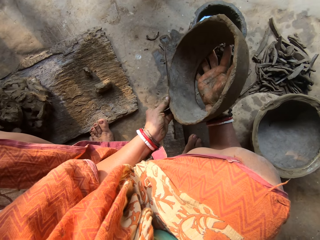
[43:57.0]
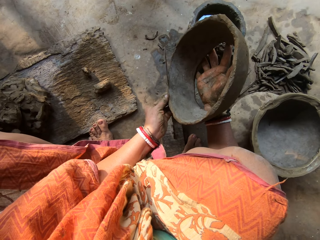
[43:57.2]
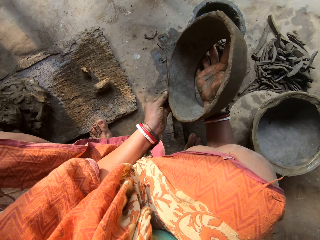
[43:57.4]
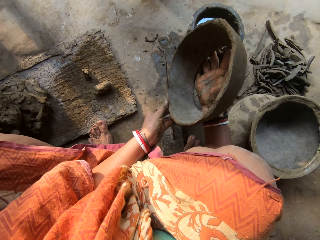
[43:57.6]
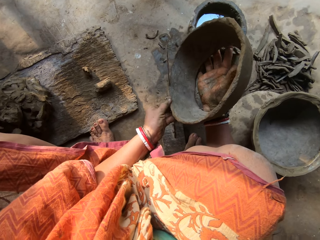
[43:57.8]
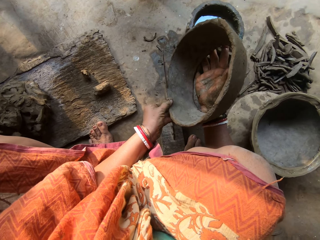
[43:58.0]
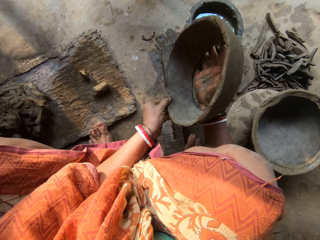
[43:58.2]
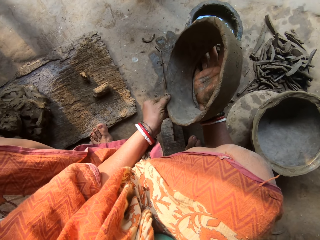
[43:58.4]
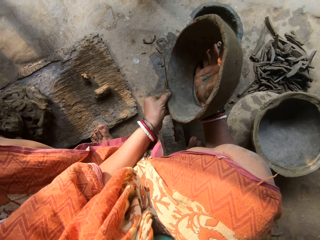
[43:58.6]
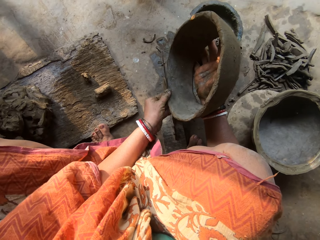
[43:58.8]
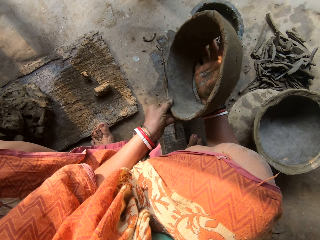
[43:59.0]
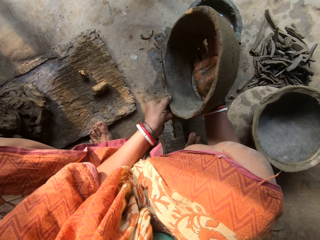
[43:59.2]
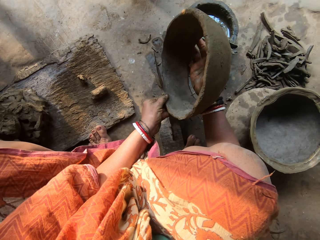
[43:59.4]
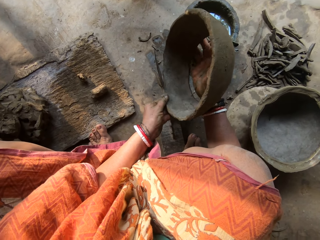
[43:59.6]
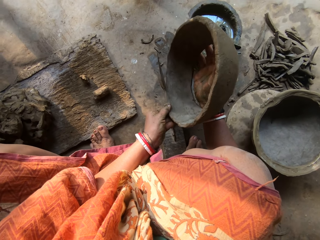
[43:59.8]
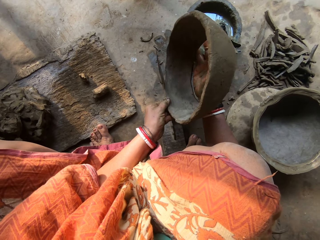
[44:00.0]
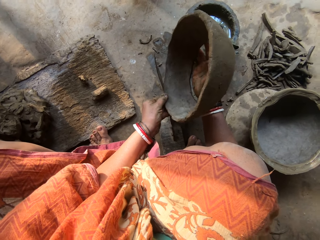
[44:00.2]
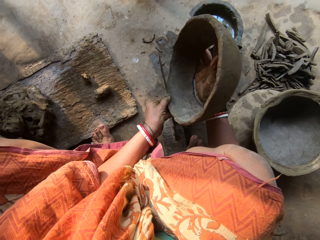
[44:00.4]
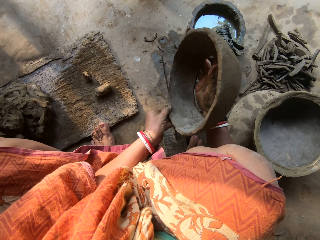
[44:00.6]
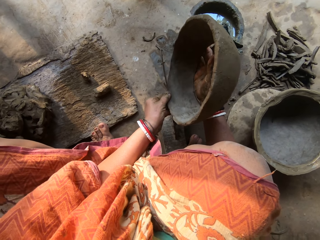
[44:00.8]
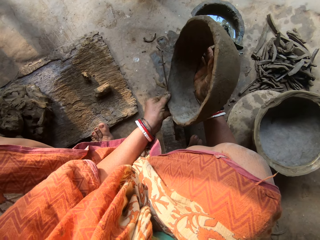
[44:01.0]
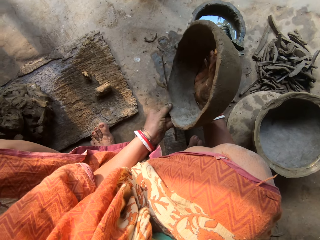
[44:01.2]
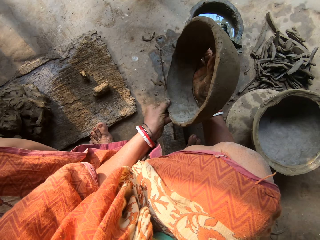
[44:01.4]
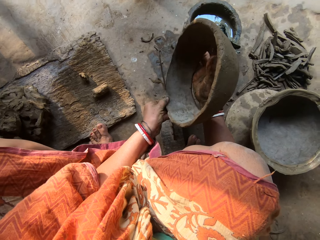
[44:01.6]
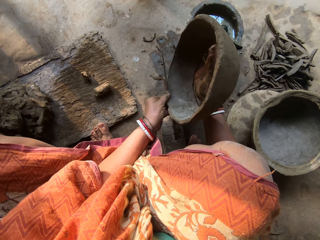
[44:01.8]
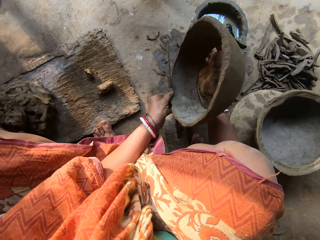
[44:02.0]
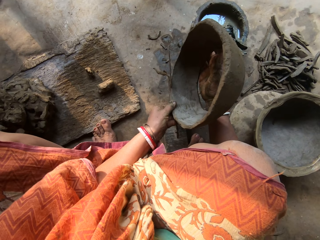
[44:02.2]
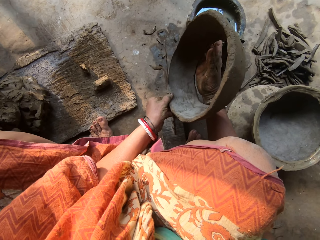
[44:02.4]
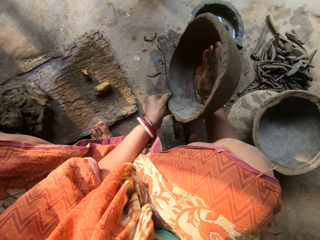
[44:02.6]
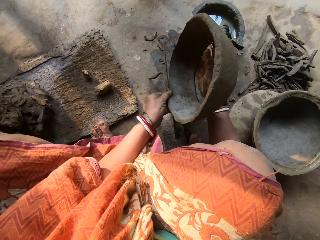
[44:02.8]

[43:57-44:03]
The camera wearer cuts the edge of the ceramic clay with the saw.

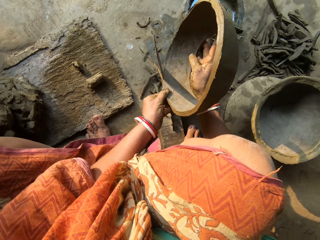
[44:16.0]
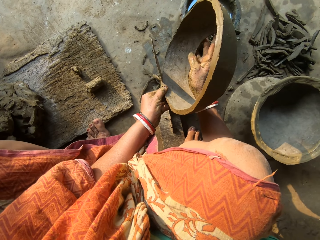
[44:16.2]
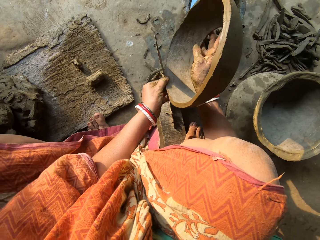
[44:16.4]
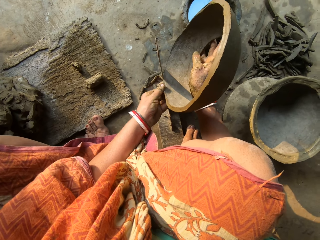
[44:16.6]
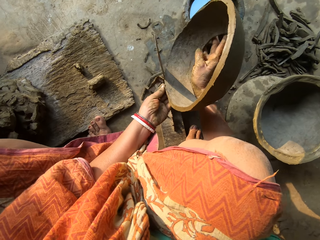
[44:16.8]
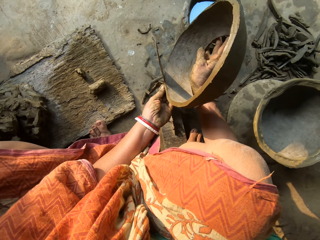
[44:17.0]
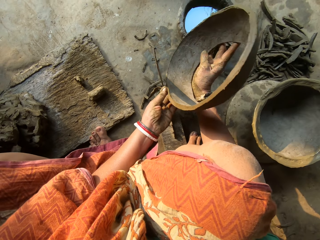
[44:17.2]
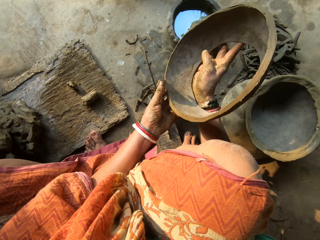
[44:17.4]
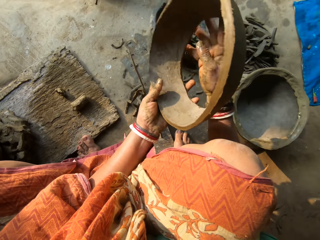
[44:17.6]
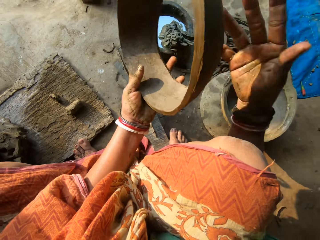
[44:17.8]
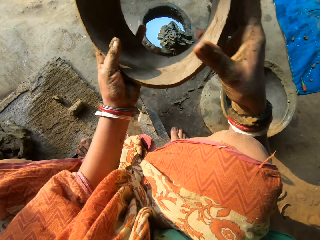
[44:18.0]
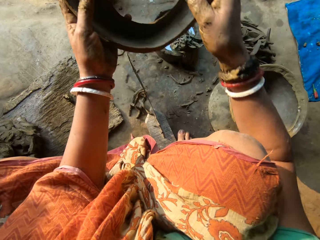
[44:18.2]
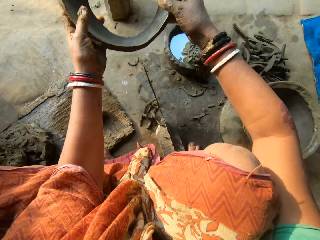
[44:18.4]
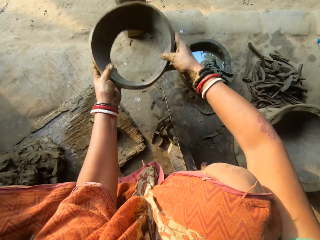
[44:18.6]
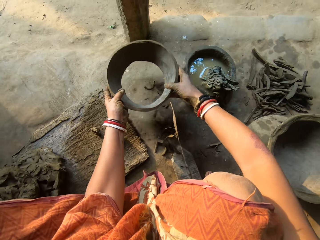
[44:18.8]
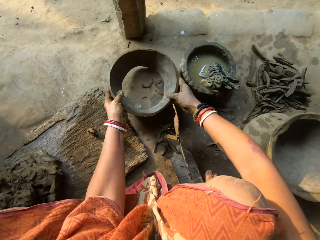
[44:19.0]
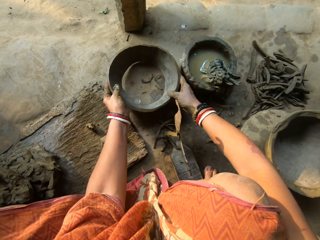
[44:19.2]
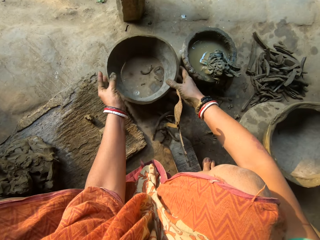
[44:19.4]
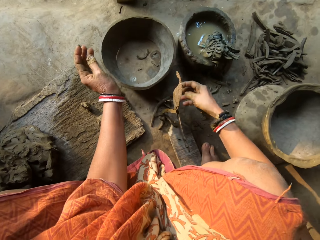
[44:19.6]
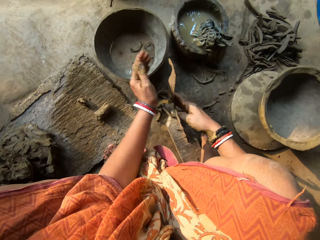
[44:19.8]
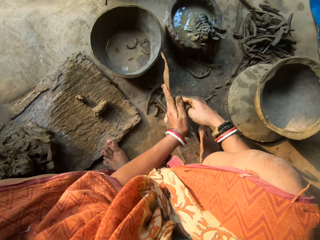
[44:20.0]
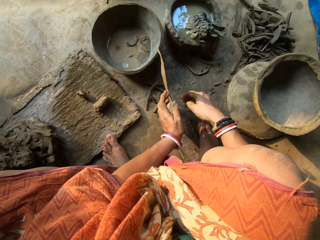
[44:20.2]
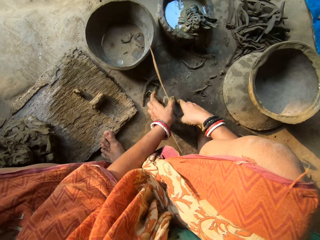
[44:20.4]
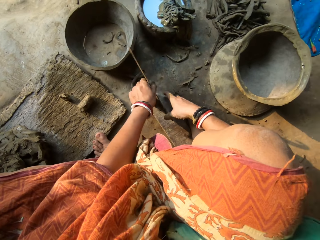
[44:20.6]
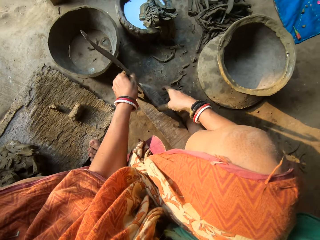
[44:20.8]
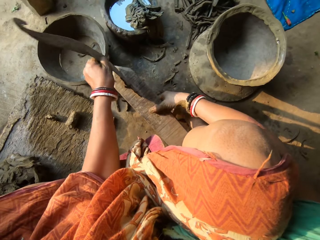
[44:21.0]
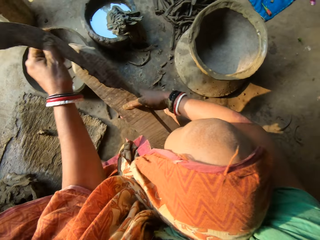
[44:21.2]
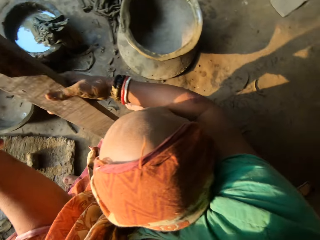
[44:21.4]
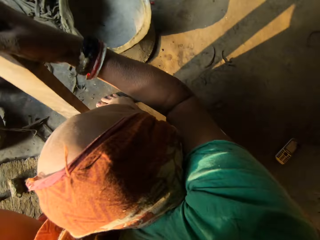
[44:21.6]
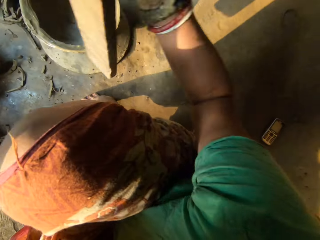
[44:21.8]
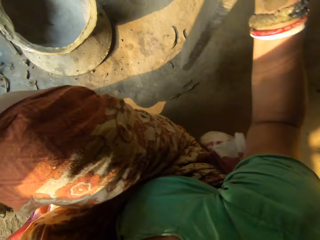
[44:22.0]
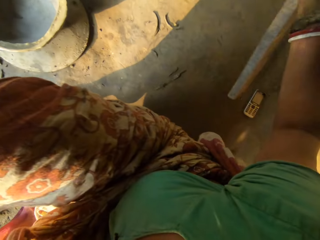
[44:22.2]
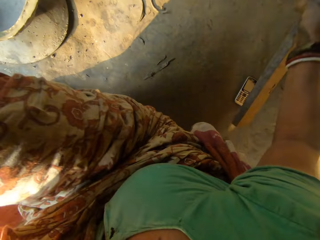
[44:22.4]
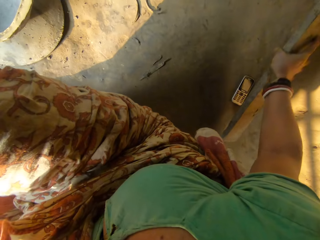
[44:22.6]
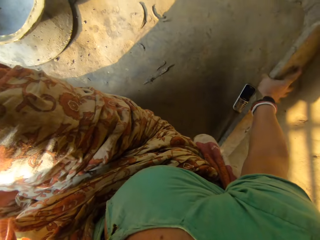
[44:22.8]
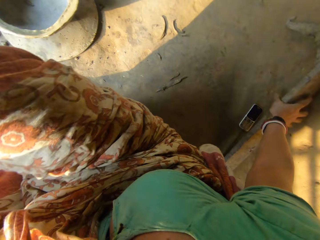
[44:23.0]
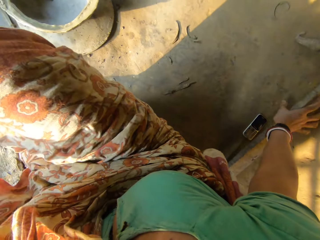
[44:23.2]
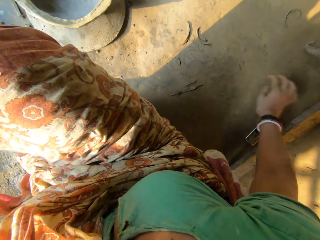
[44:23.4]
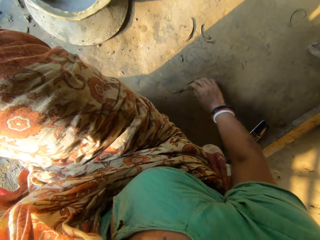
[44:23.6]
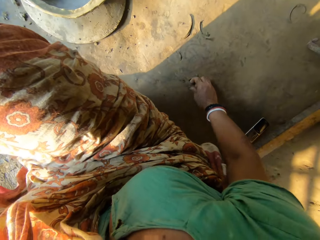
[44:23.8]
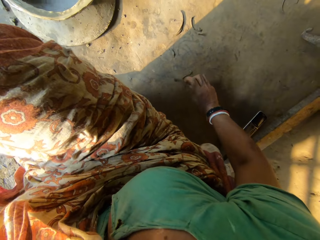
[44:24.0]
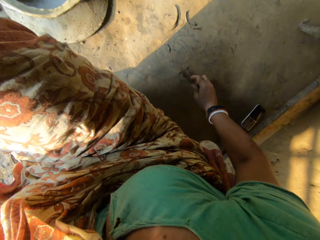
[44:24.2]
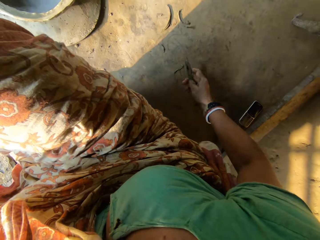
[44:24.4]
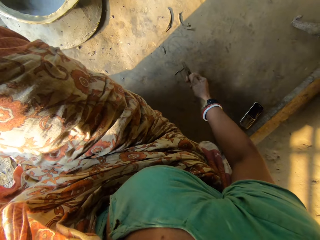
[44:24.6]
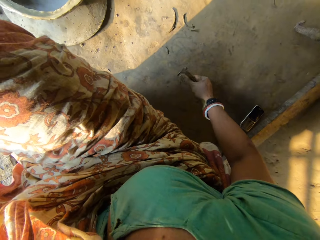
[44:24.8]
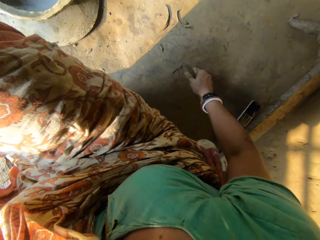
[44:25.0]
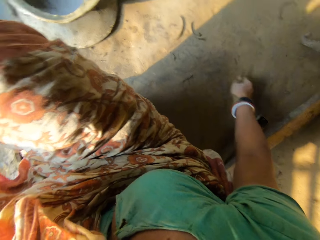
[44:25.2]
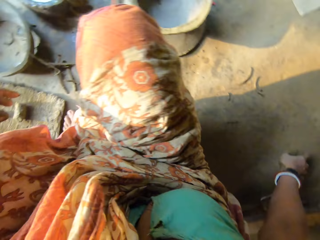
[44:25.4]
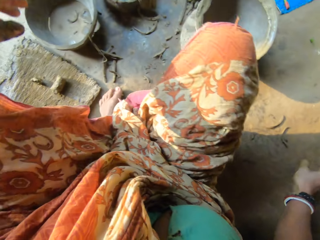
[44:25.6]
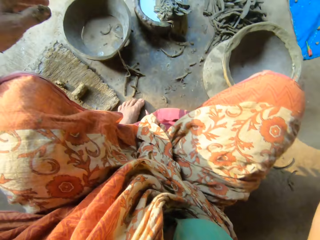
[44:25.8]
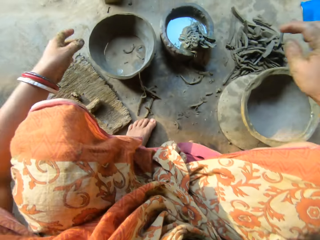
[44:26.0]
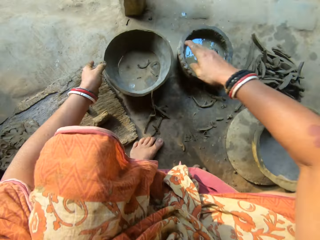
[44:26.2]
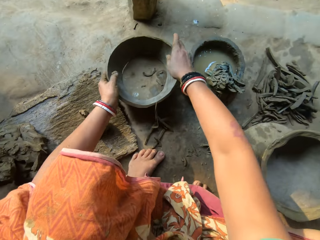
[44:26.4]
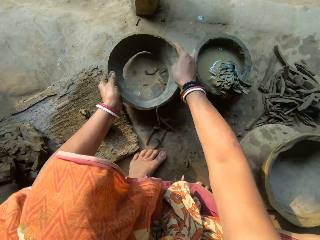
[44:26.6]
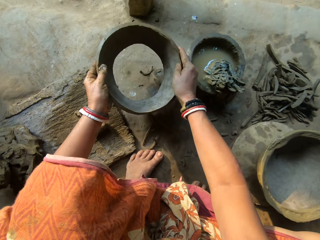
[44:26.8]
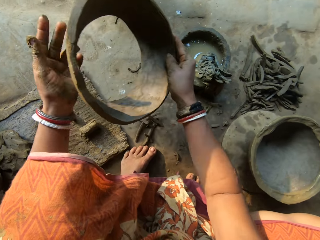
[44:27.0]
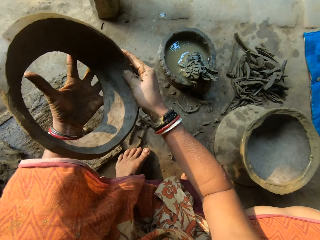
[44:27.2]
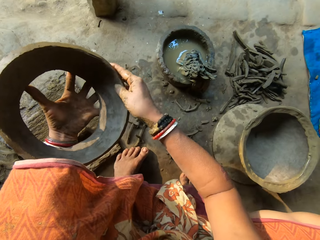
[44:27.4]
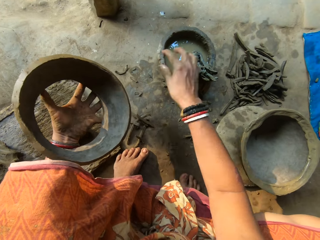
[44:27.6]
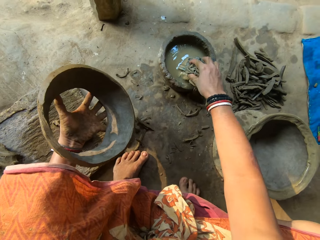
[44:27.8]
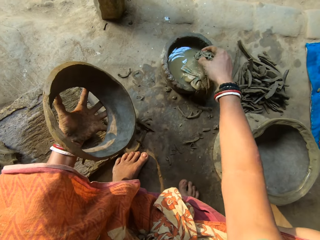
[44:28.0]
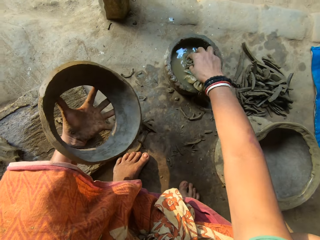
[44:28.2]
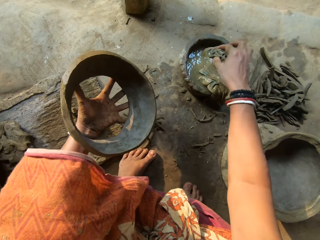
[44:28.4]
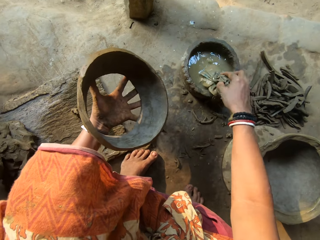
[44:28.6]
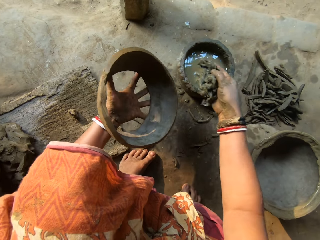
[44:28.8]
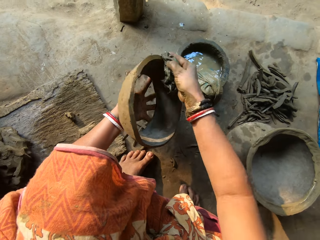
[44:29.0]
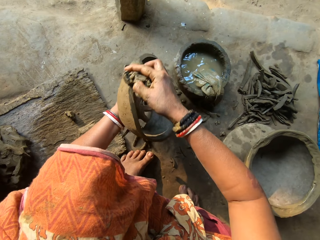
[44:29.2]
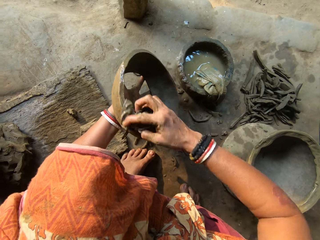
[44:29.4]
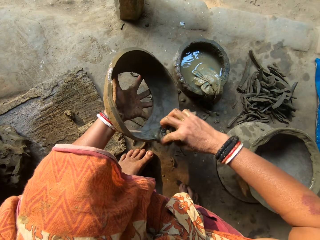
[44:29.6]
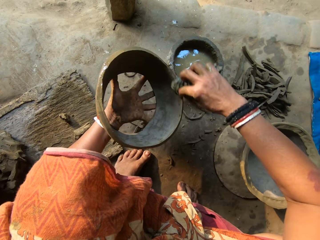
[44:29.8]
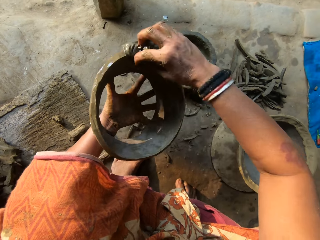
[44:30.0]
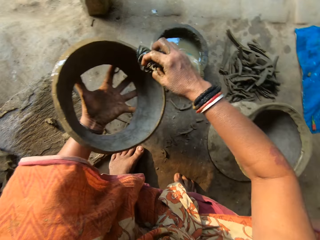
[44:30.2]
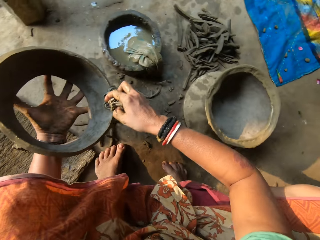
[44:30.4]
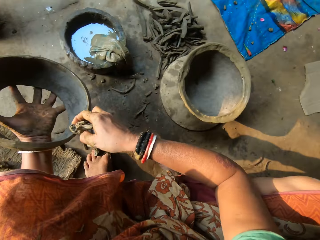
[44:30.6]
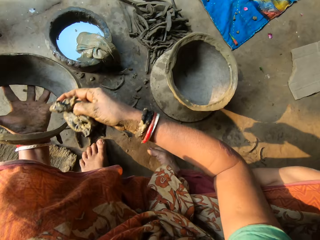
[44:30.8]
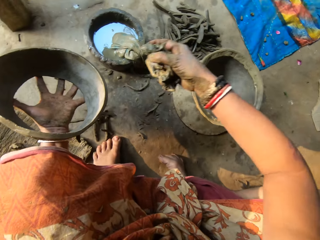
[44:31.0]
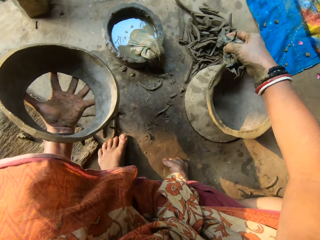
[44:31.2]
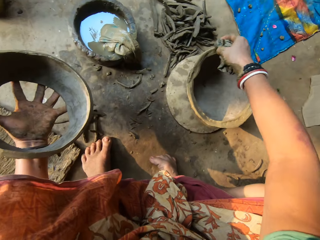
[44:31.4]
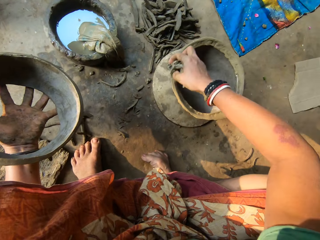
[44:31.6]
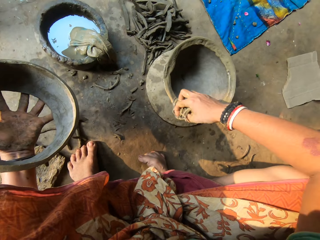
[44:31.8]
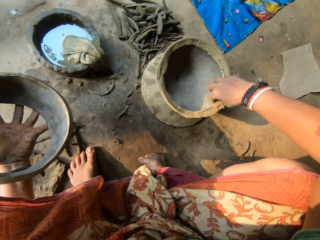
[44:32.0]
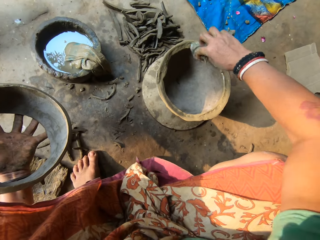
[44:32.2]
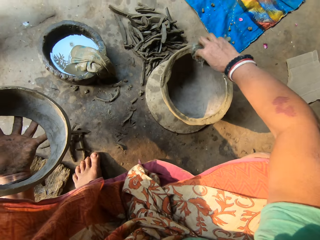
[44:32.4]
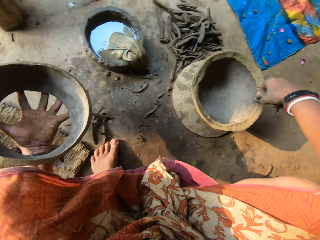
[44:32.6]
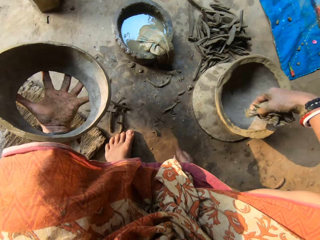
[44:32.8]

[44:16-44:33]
The camera wearer drops the ceramic clay on the floor with both hands. She picks up the saw on the floor with both hands. She drops the saw on the floor to her back with her right hand. She touches something. She picks up the scraper on the floor with her right hand. She picks the ceramic clay on the floor with both hands. She picks up the napkin on the mortar with her right hand. She dips the napkin into the water with her right hand. She cleans the edge of the ceramic clay with the napkin in her right hand. She cleans the edge of the ceramic clay on the lid with the napkin in her right hand.
